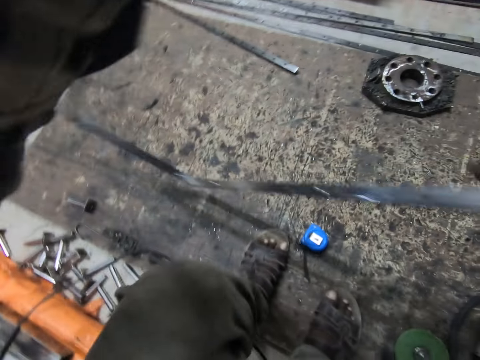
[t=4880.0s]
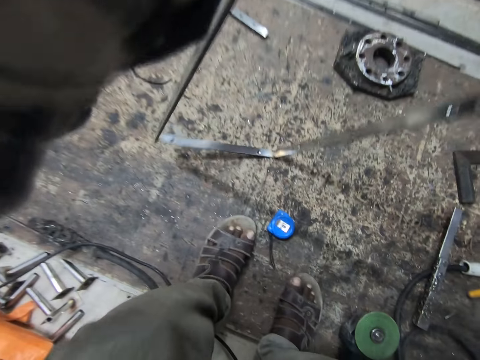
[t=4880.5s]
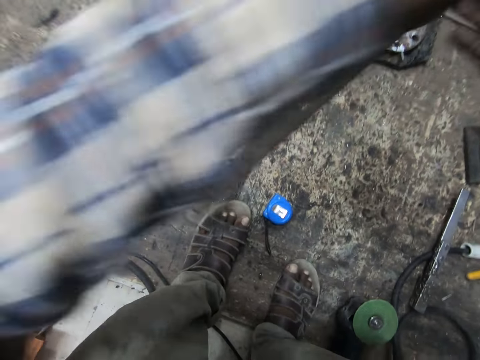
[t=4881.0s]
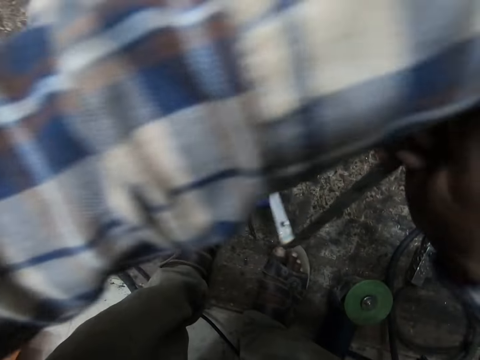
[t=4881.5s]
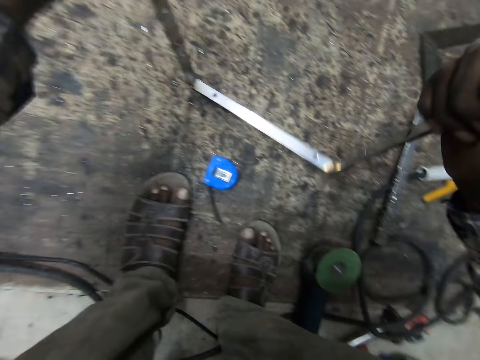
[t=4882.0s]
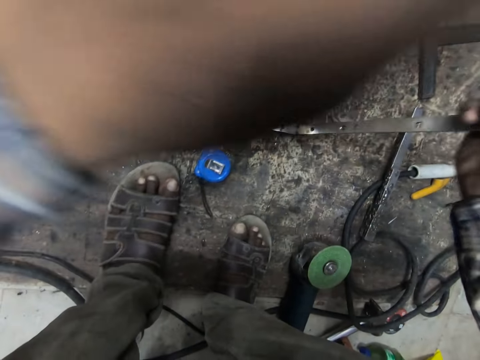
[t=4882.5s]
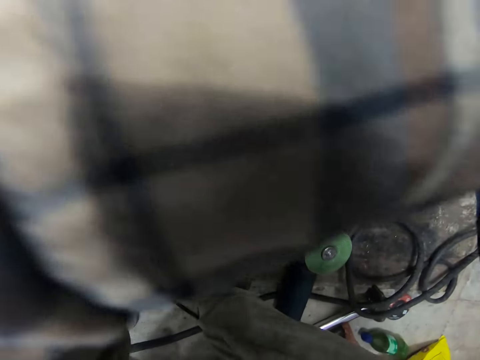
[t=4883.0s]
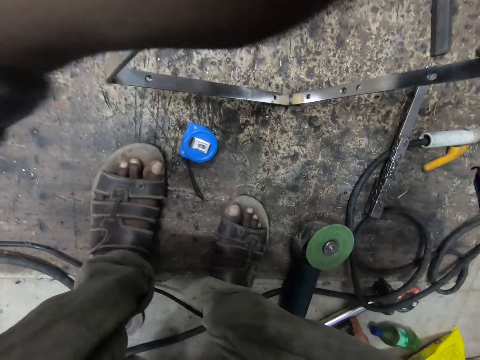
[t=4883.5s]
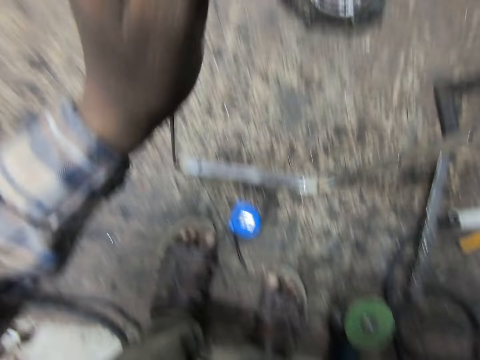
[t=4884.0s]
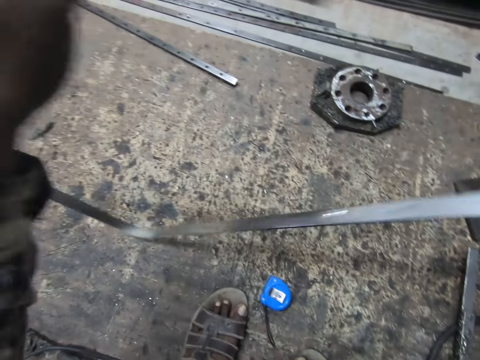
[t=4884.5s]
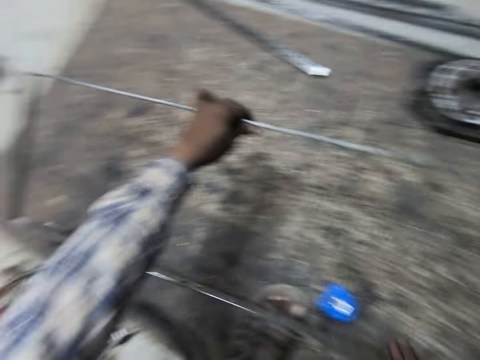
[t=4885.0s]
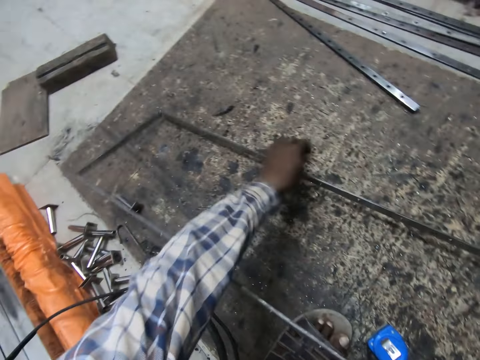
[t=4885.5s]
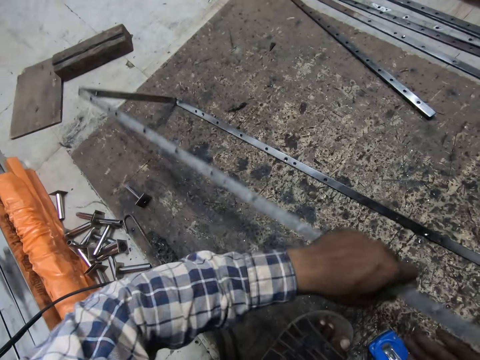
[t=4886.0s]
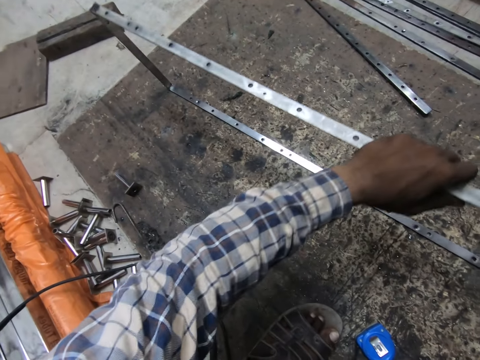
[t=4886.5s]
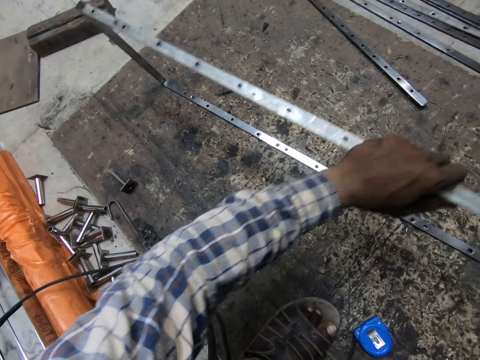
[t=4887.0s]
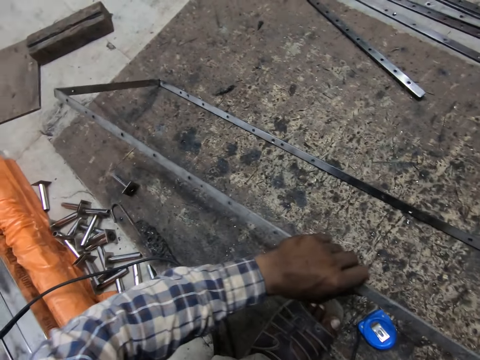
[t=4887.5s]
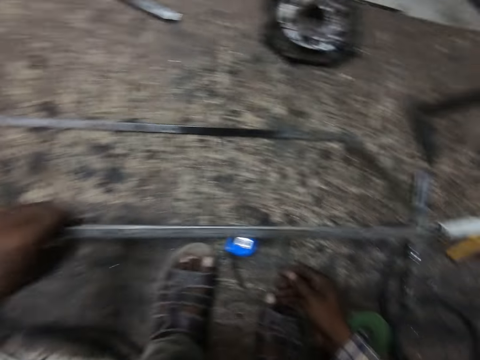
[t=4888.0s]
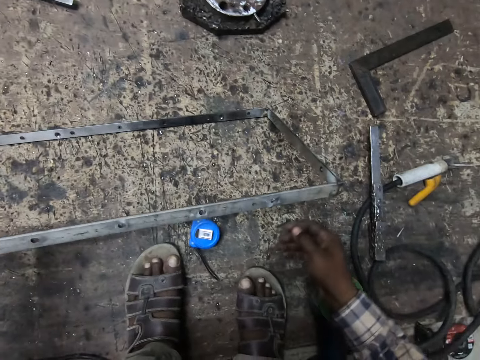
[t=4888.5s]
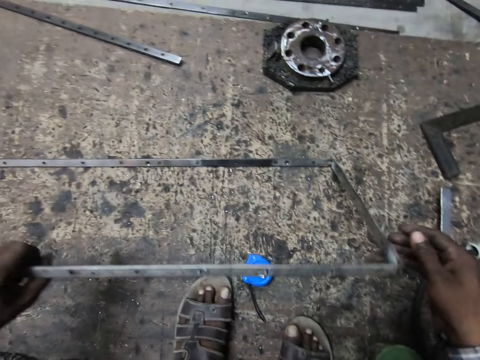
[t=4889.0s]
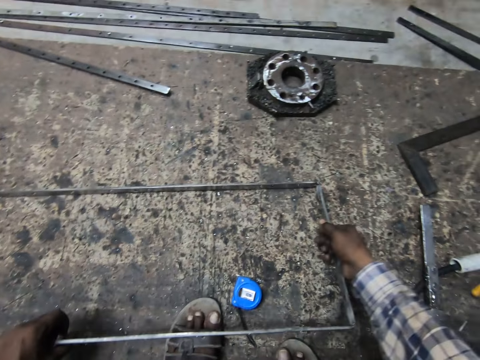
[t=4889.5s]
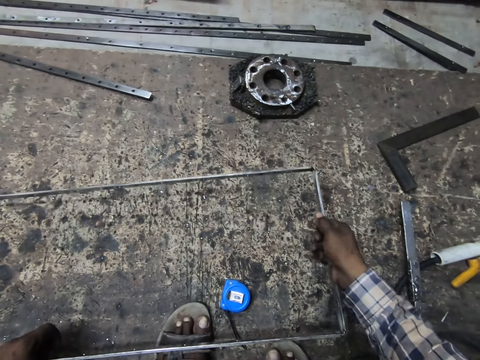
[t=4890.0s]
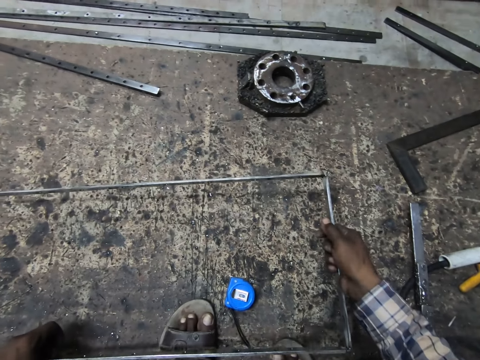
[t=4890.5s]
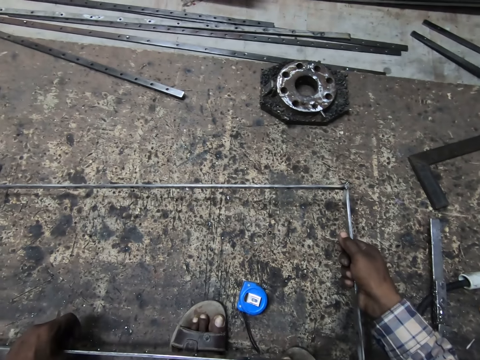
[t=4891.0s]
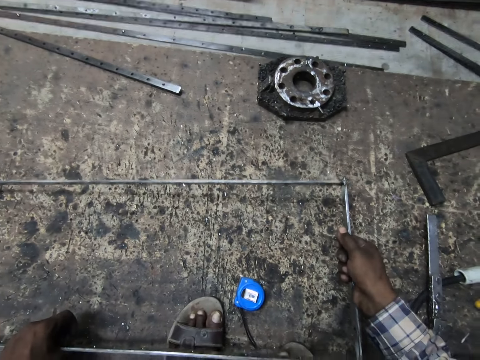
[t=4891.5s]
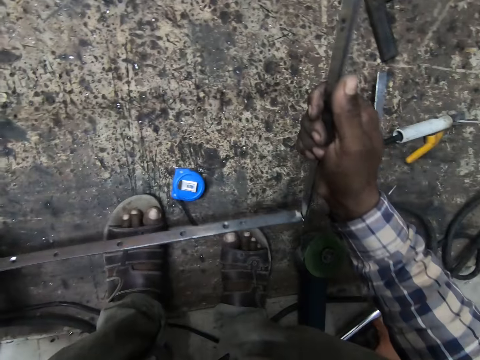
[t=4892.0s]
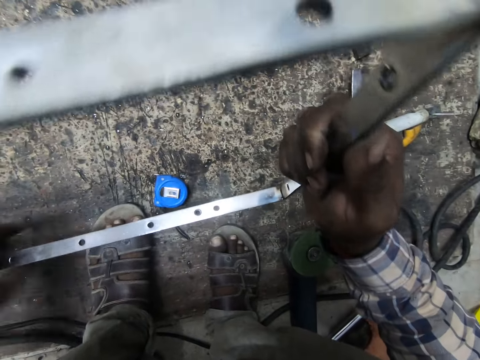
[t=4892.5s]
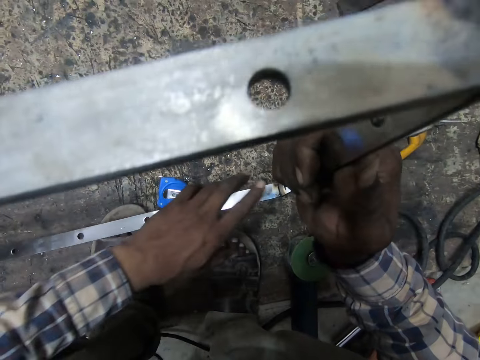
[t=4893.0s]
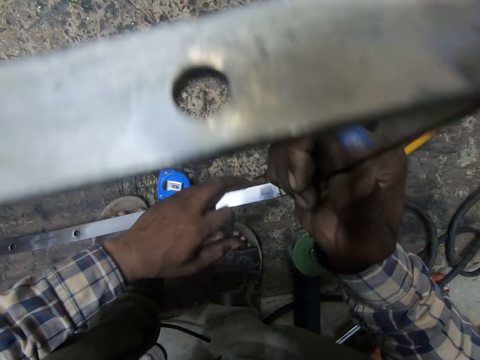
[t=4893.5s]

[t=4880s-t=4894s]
The camera wearer turns the metal over. They stare at the metal.

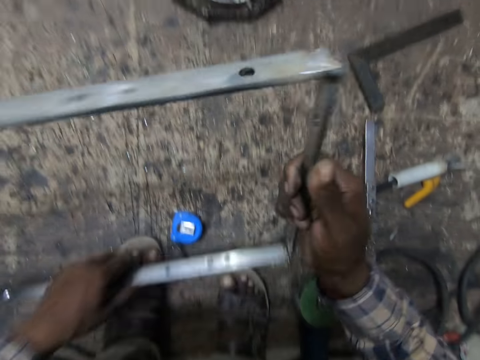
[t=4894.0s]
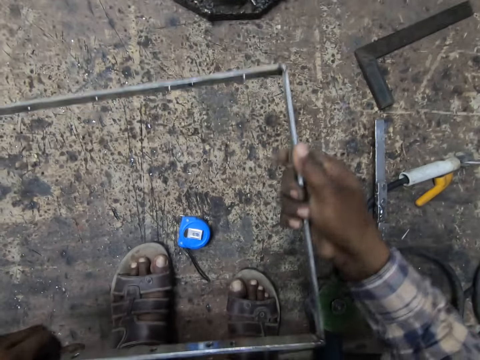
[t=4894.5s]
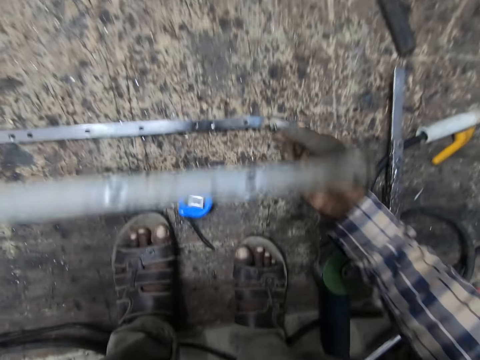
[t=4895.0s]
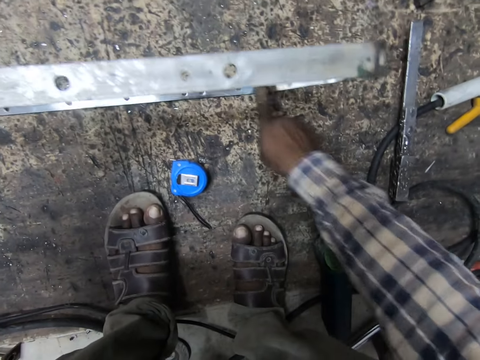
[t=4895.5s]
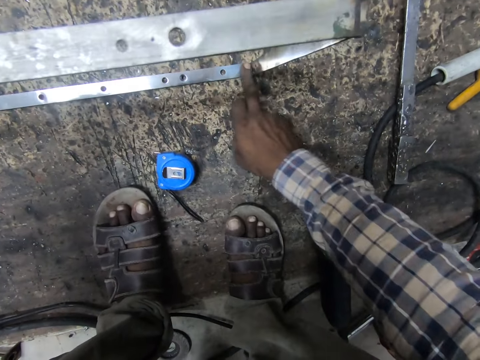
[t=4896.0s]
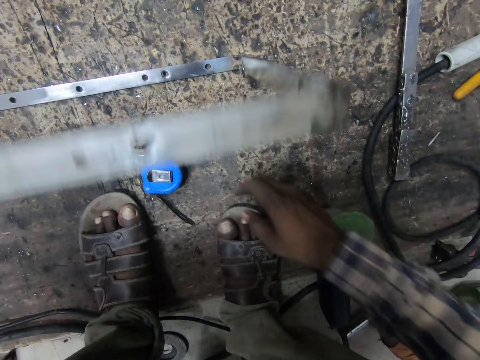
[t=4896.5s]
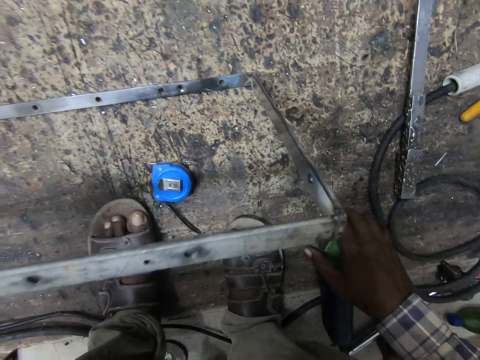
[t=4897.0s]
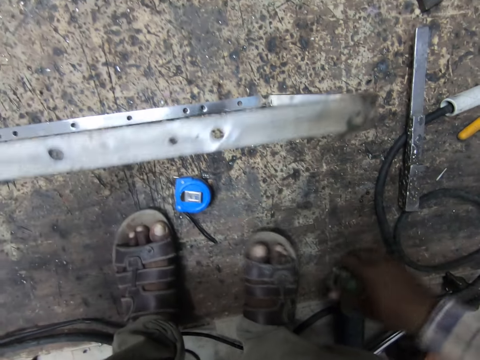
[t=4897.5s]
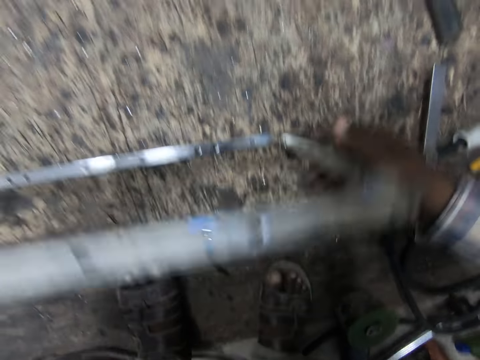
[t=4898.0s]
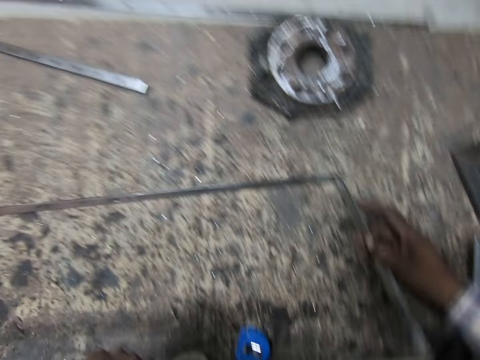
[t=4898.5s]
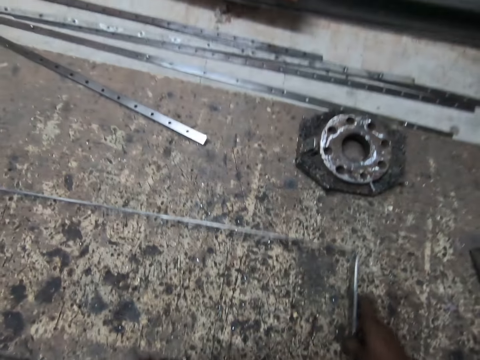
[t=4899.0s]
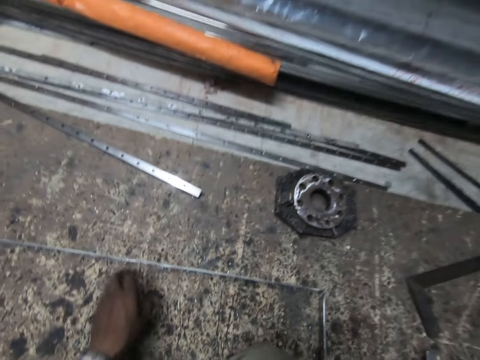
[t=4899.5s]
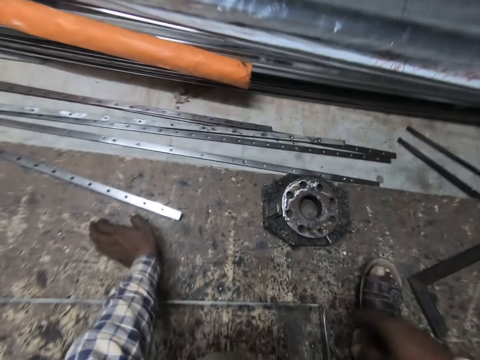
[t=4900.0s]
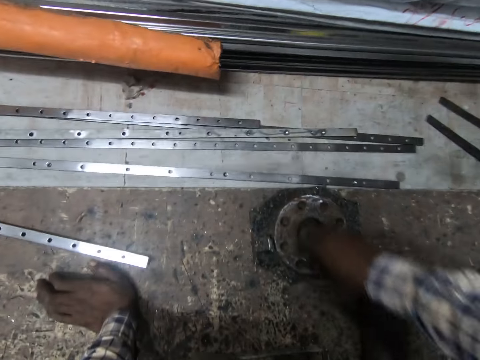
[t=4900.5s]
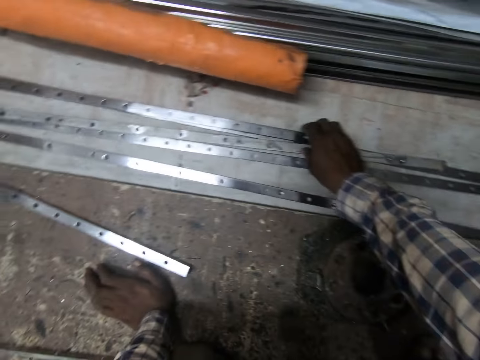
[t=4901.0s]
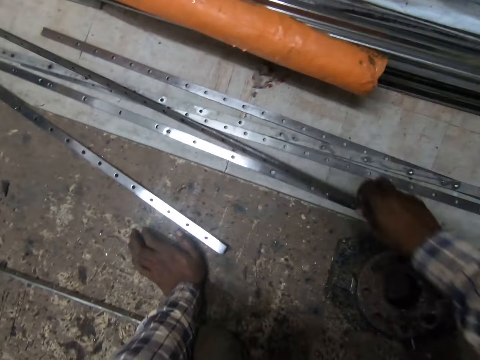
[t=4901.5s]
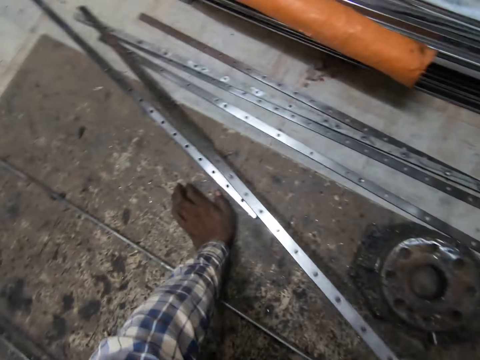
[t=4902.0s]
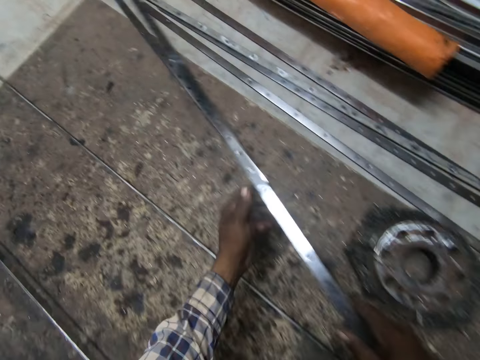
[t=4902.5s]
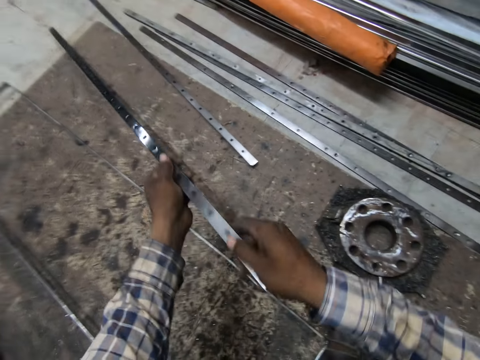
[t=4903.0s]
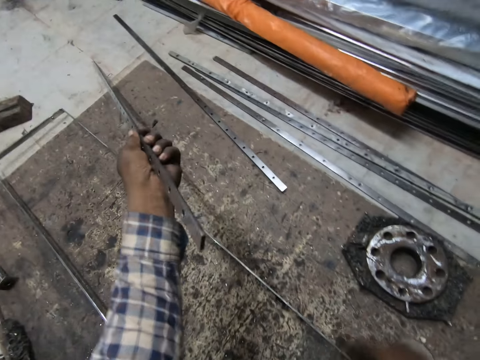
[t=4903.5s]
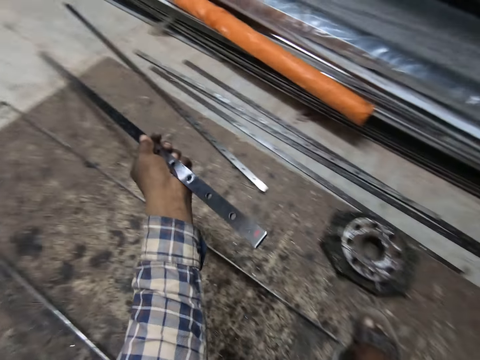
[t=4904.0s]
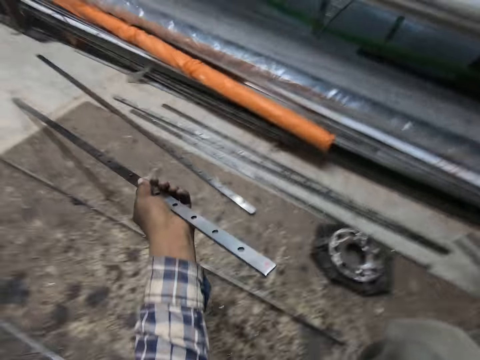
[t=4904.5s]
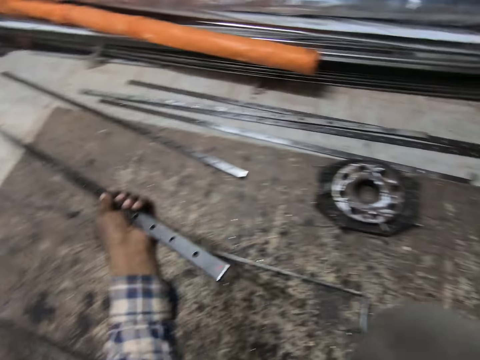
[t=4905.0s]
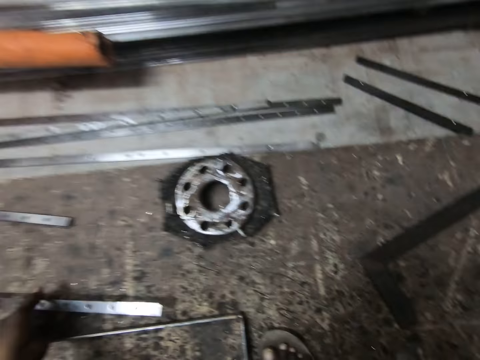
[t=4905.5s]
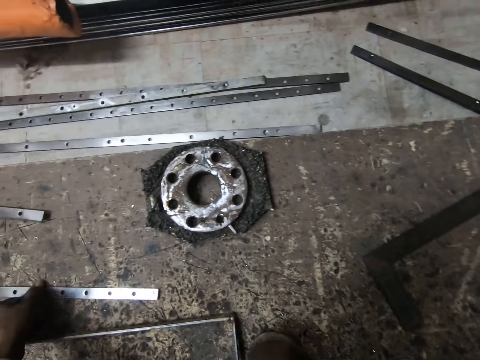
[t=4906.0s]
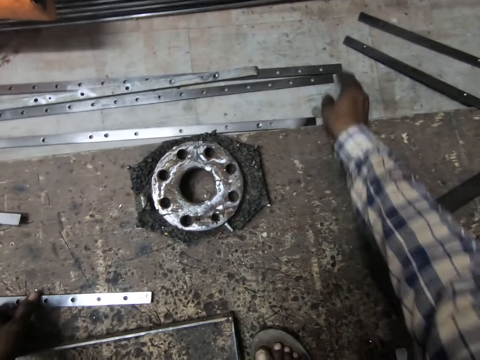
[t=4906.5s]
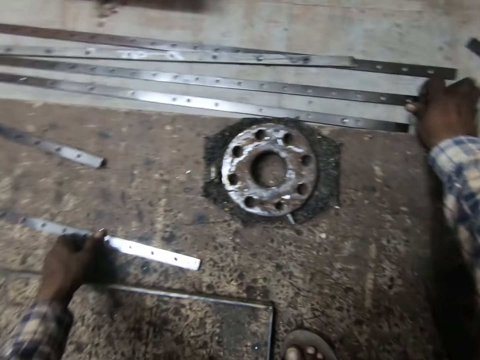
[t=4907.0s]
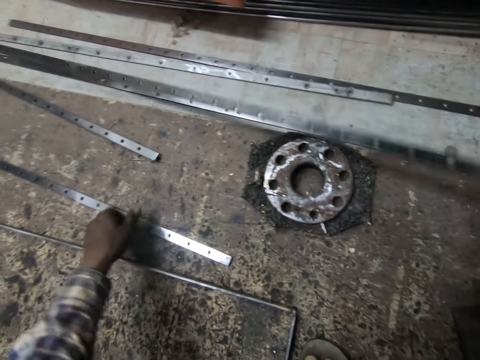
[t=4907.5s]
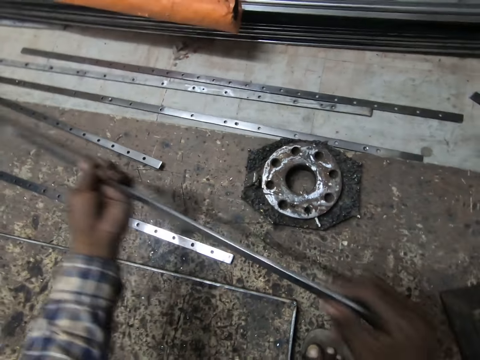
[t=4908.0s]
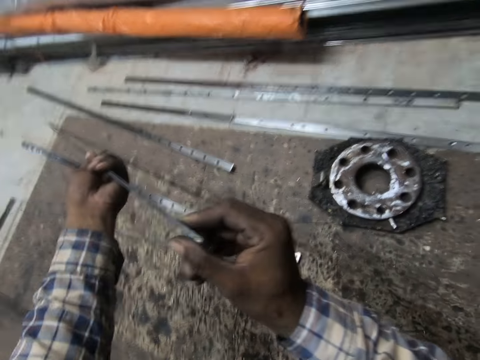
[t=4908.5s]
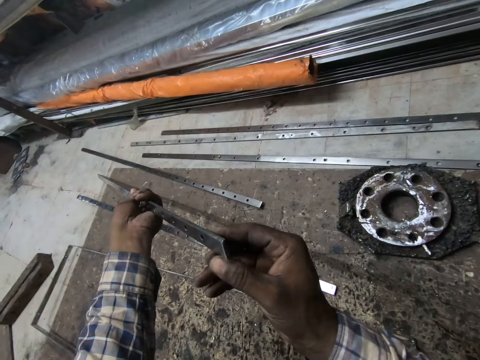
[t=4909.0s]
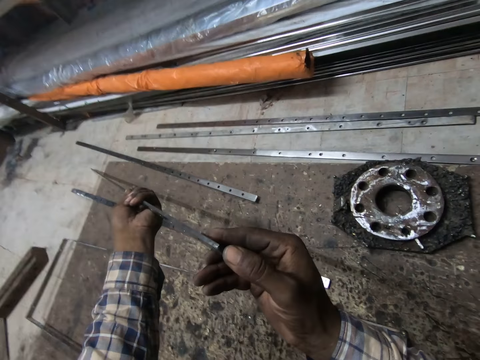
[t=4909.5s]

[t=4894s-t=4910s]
The camera wearer wipes the metal. He drops the metal. He picks another metal from the floor with his right hand. He passes the metal from his right hand to his left hand. He stares at the metal. He picks another metal from the floor with his right hand. He drops the first metal on the wooden slab with his left hand. He stares at the metal.
